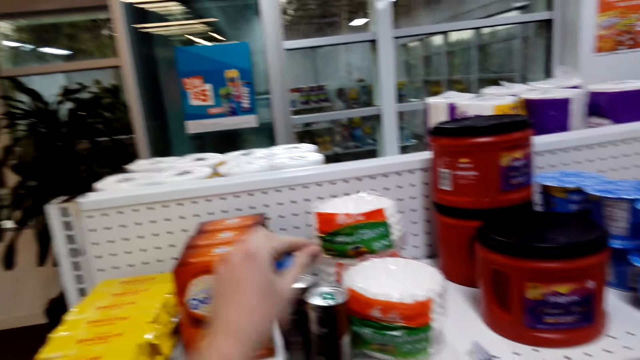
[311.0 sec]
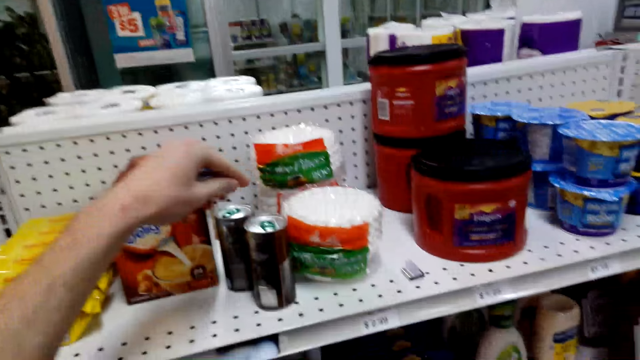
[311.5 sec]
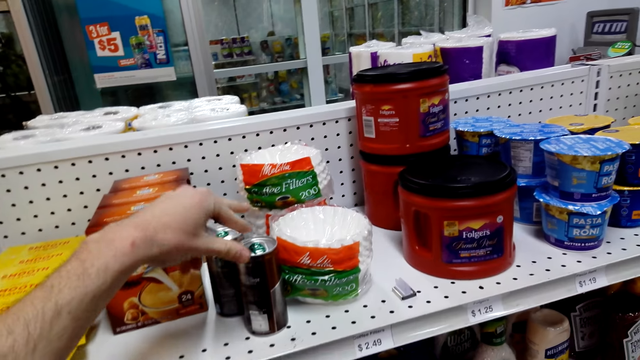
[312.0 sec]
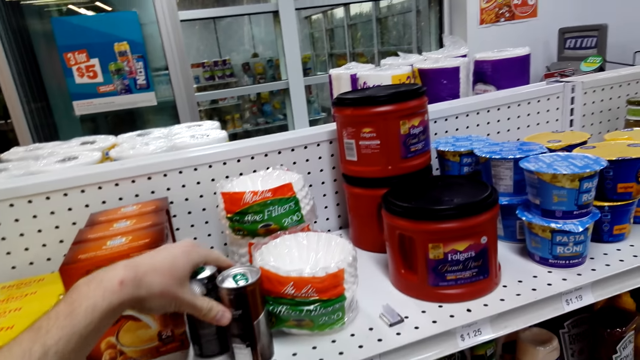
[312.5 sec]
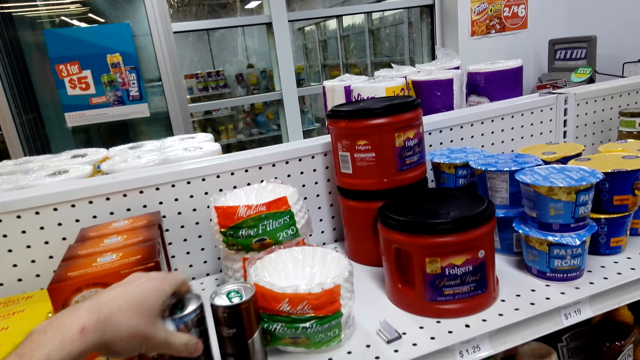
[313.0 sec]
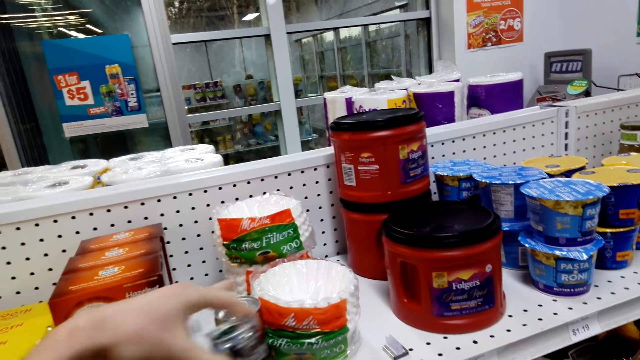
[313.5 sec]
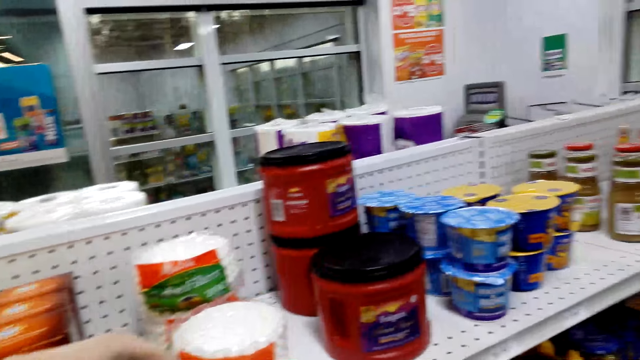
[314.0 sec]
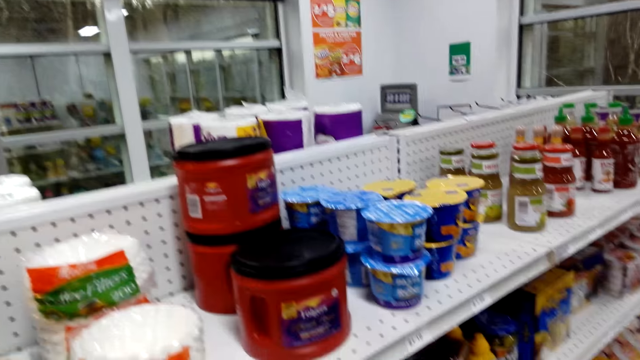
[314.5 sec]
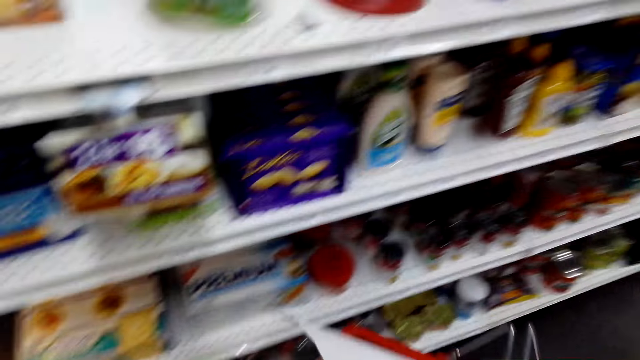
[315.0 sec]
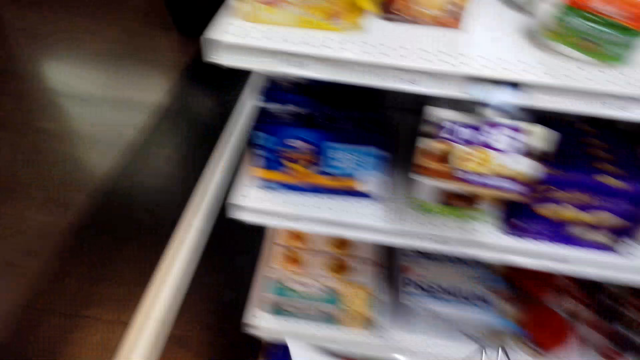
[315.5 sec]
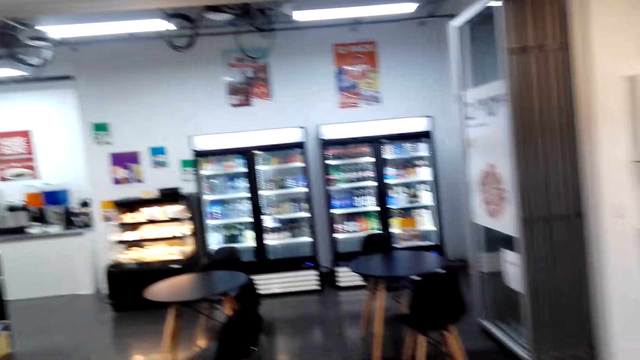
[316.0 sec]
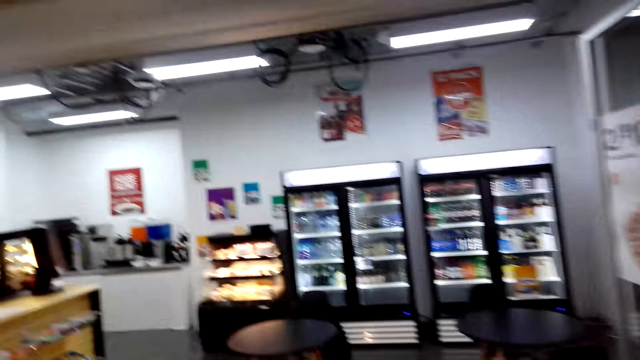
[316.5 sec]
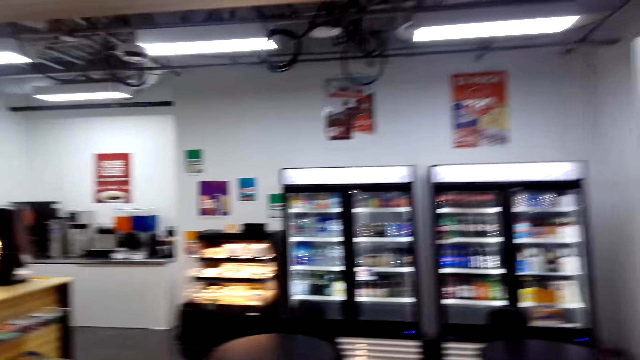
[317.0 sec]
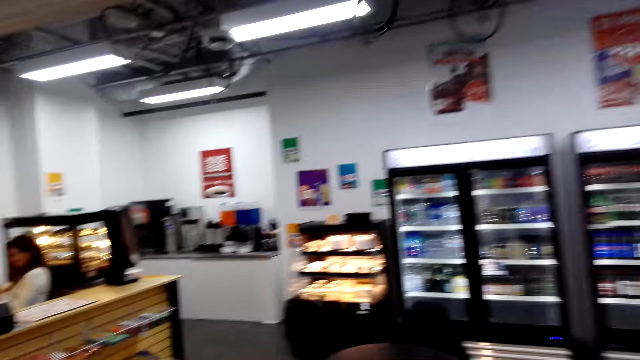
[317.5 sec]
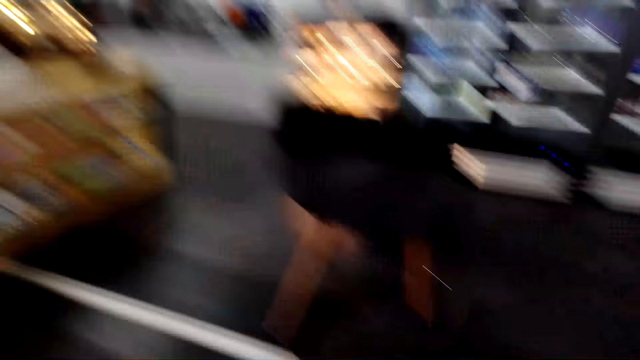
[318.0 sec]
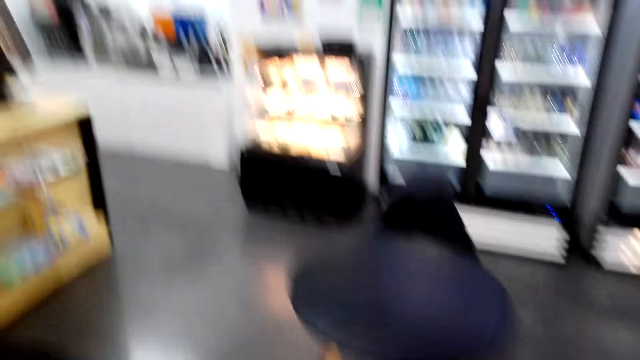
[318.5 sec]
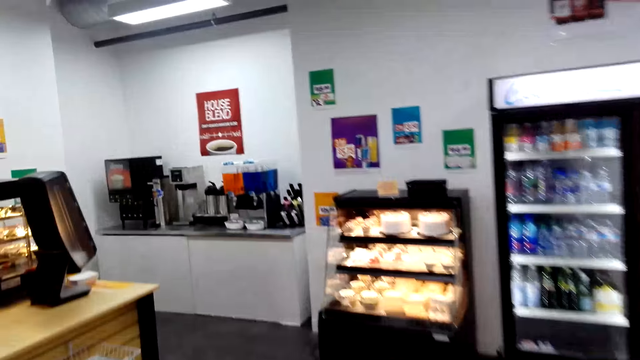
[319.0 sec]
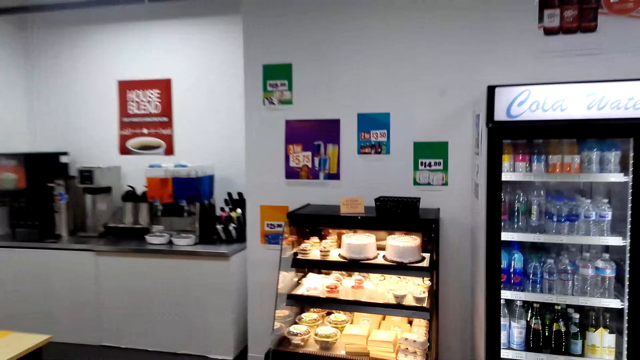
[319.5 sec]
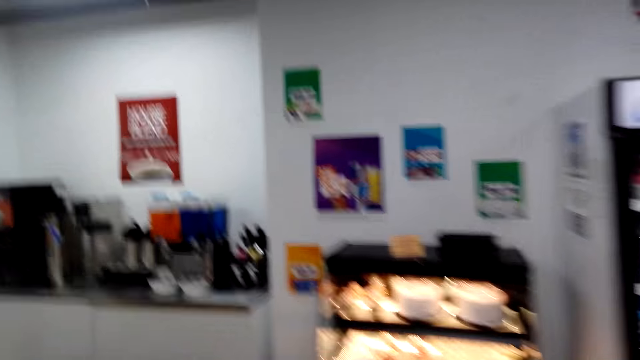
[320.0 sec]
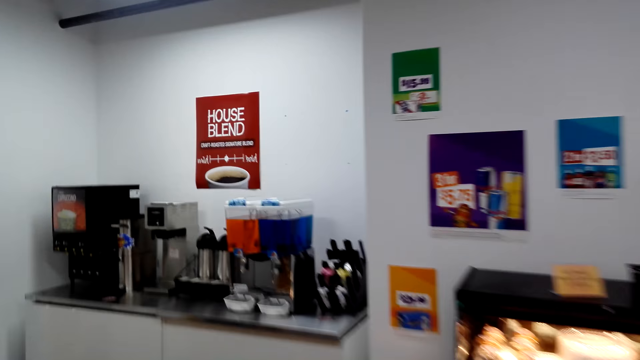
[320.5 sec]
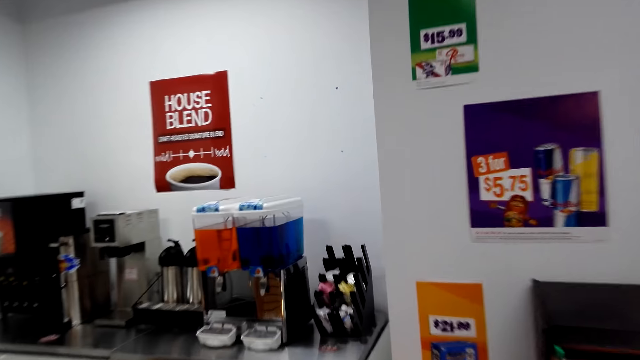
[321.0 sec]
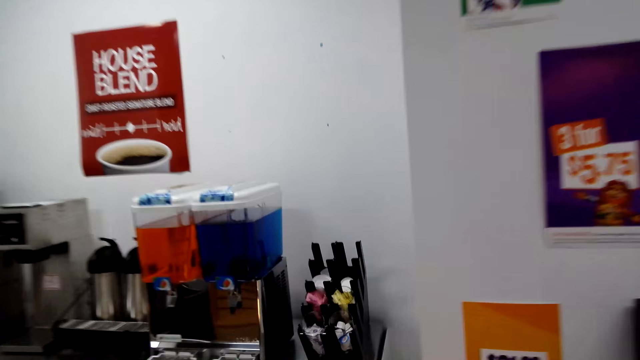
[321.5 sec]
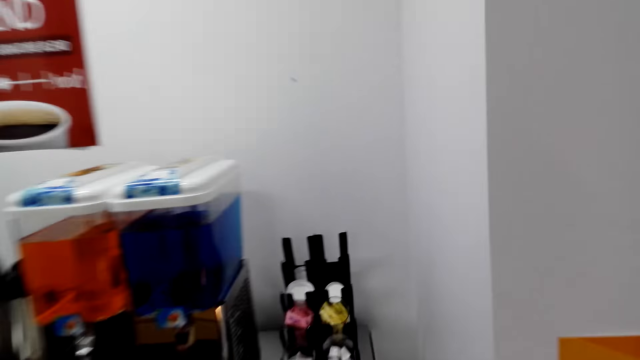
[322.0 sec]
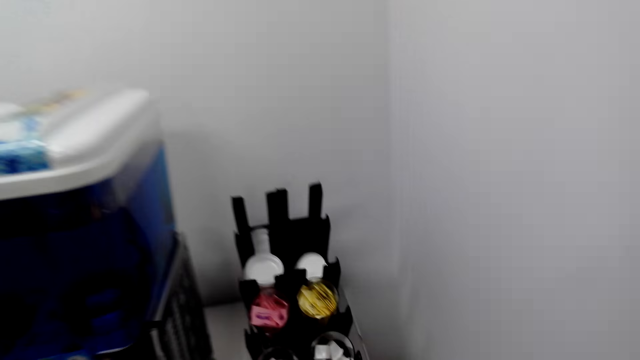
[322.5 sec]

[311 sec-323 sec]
The camera wearer picks canned items from the shelf. They walk to the coffee section in the supermarket.

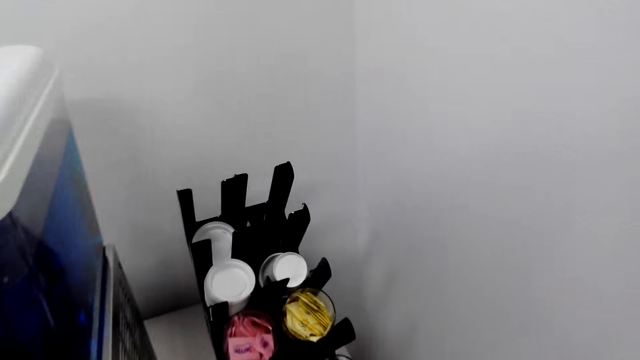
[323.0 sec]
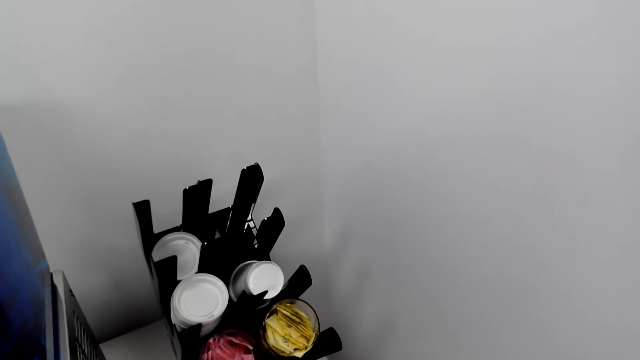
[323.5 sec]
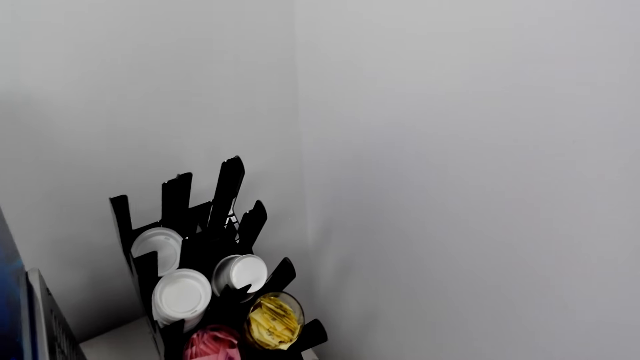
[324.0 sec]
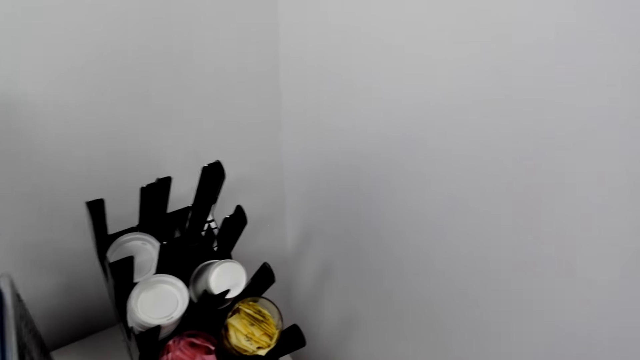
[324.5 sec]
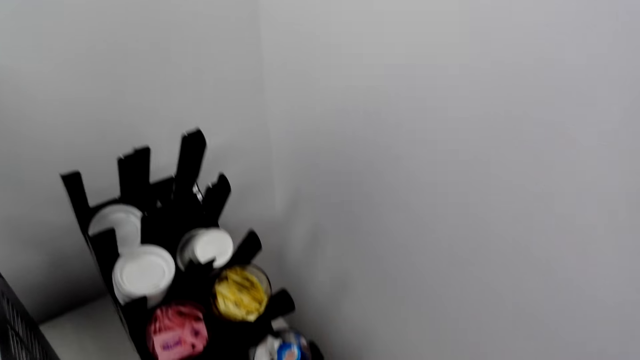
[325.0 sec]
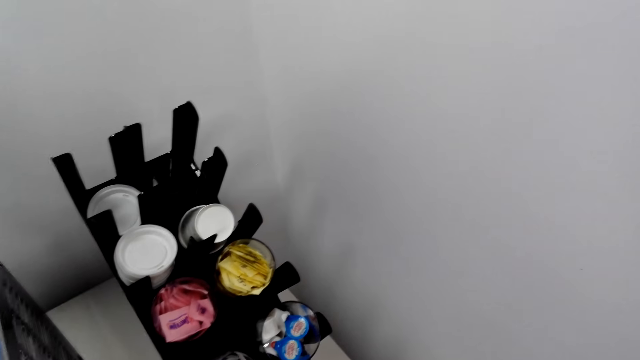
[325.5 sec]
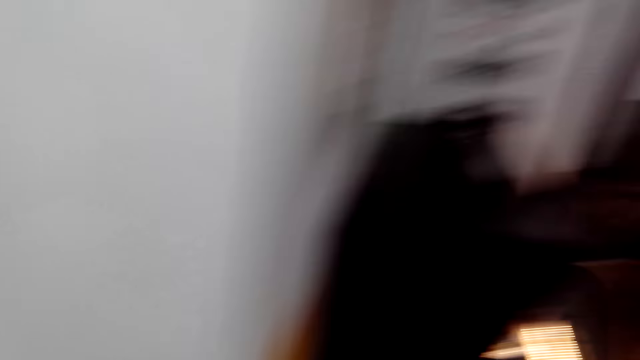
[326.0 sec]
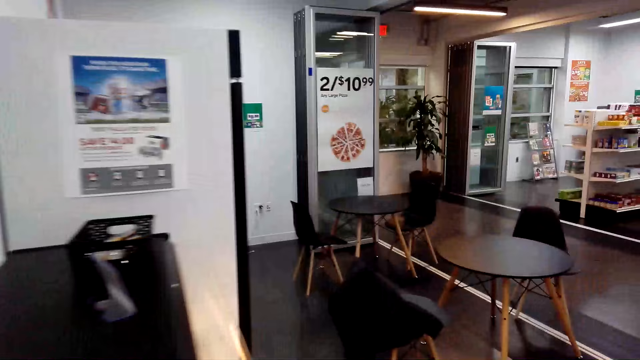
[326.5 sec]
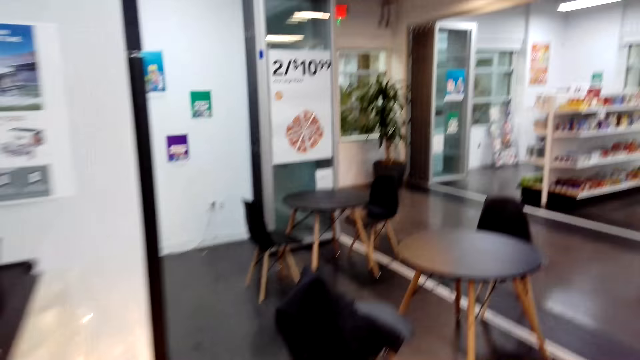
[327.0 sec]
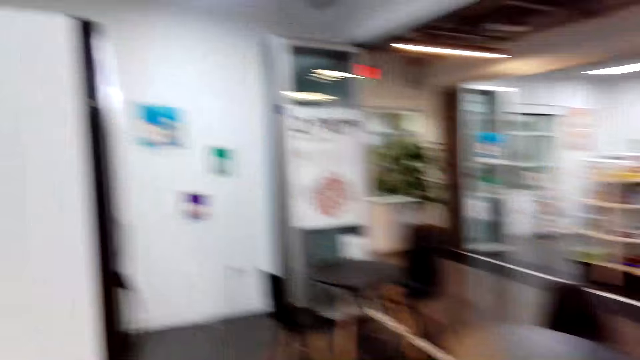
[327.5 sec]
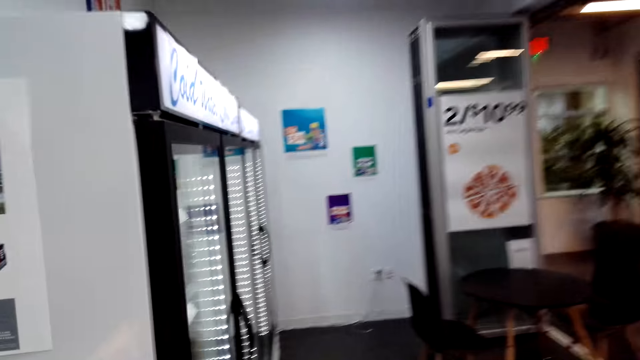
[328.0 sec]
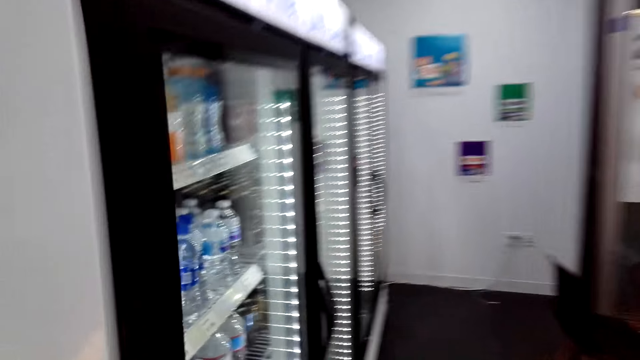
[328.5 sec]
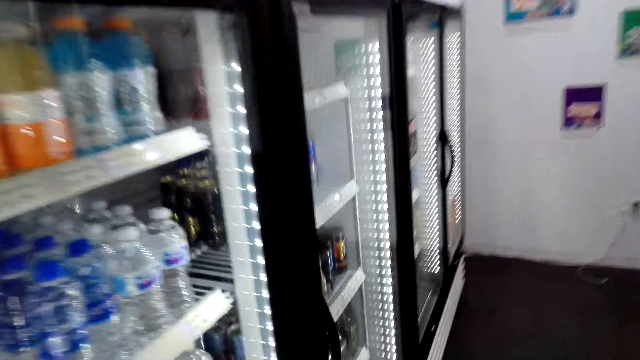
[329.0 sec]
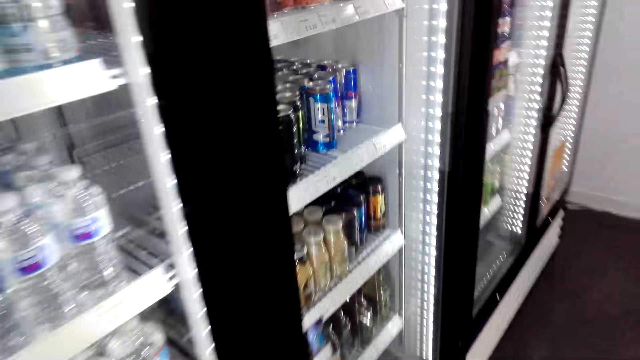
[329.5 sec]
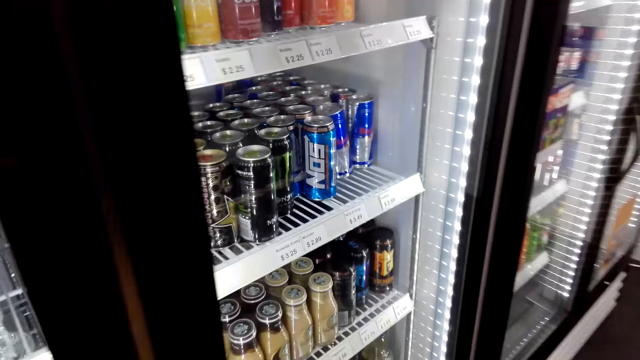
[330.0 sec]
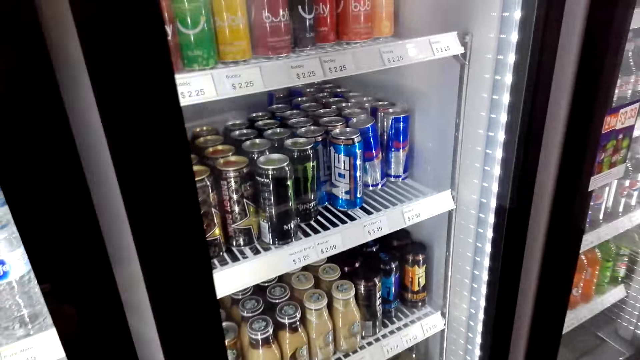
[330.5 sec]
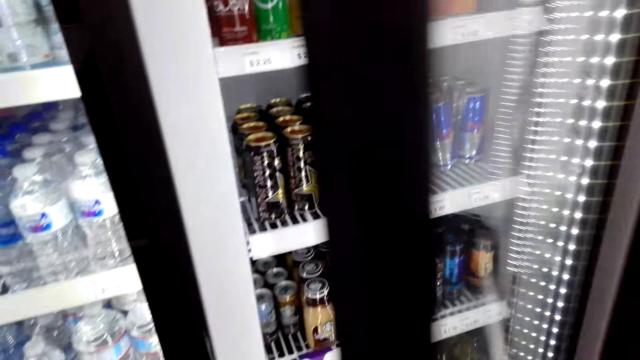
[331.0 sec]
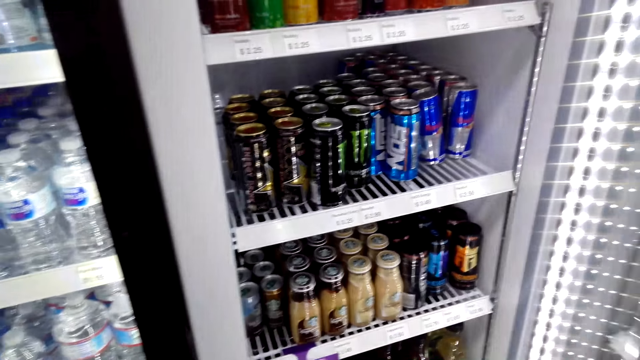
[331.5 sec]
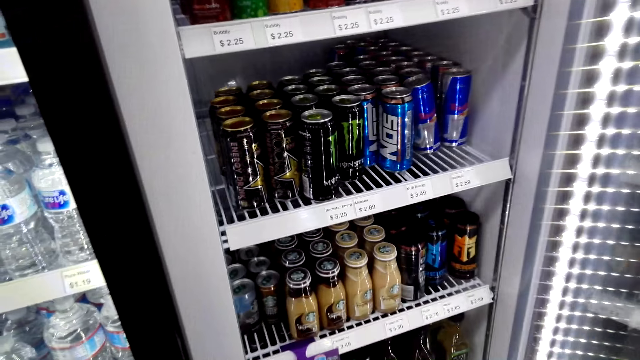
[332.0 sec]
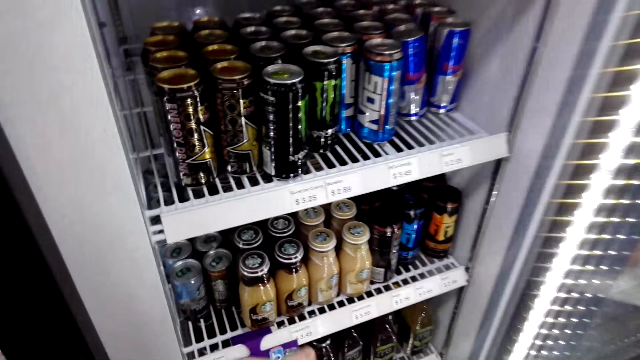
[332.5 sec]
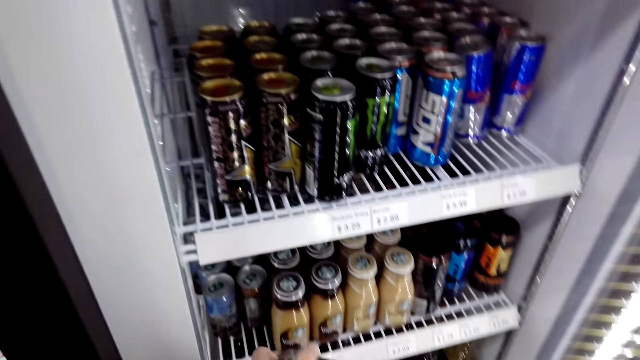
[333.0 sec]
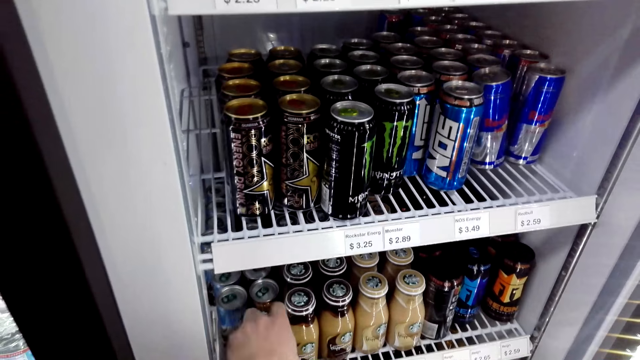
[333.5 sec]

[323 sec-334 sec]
The camera wearer walks to the fridge. They open the fridge door.
